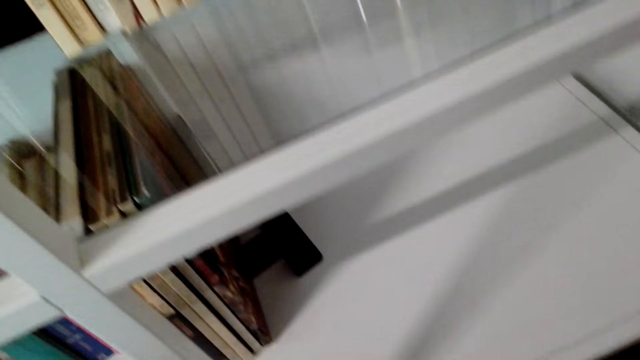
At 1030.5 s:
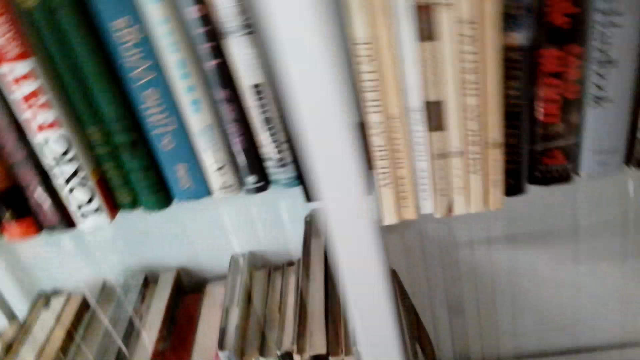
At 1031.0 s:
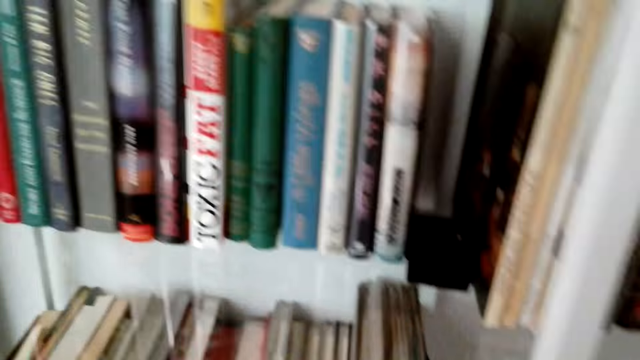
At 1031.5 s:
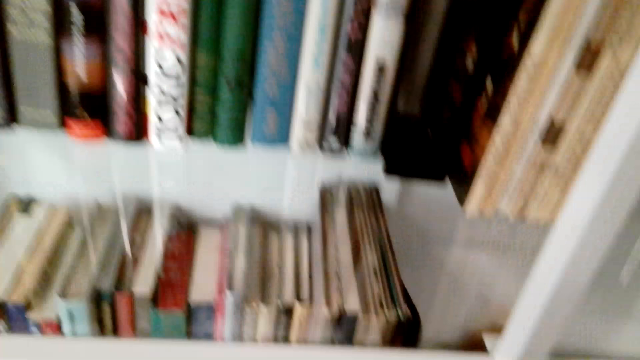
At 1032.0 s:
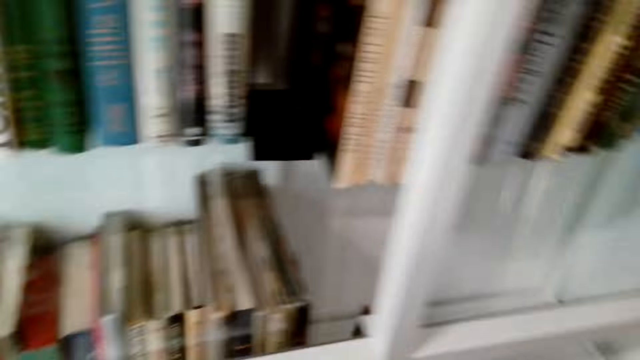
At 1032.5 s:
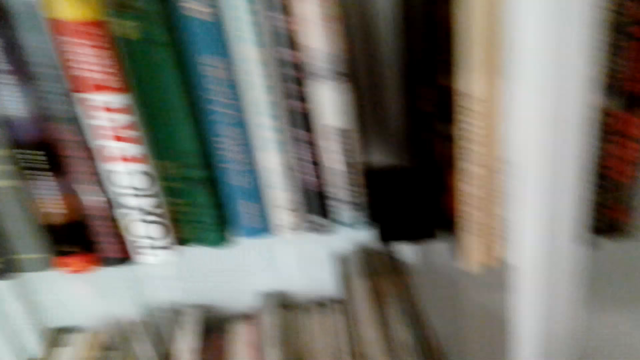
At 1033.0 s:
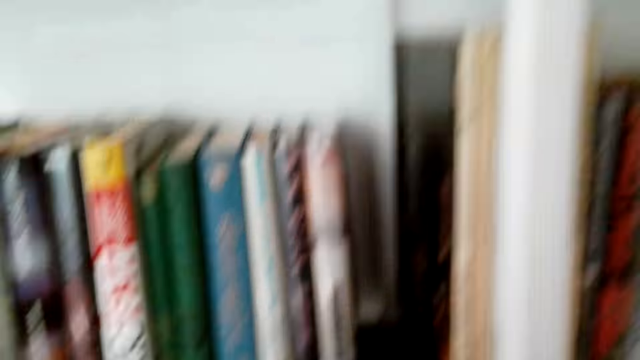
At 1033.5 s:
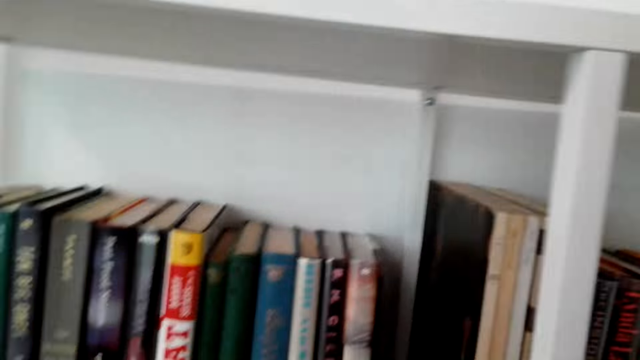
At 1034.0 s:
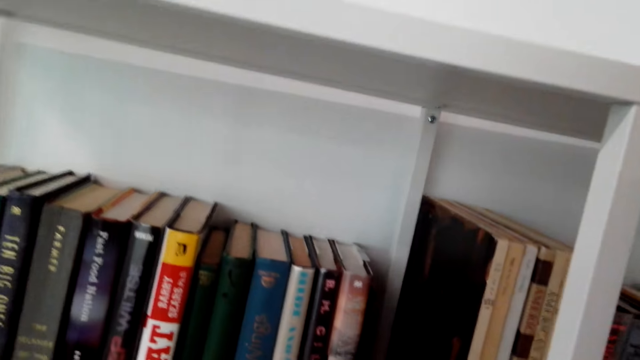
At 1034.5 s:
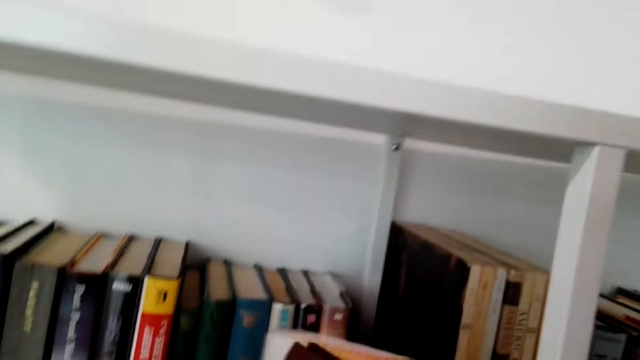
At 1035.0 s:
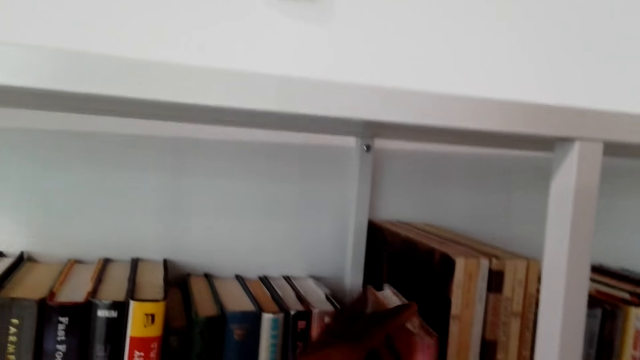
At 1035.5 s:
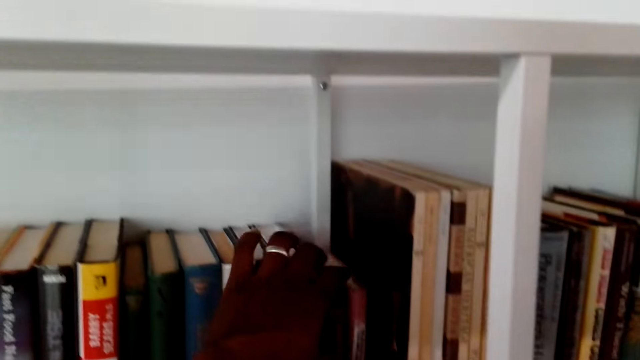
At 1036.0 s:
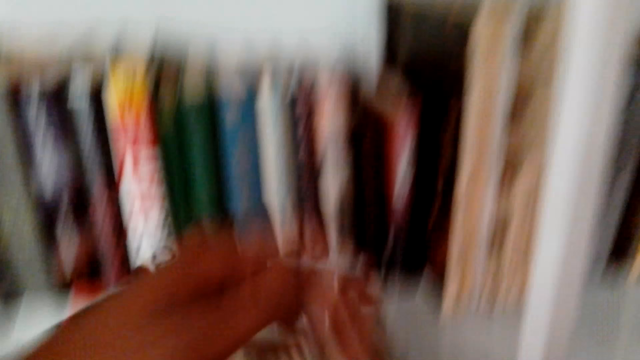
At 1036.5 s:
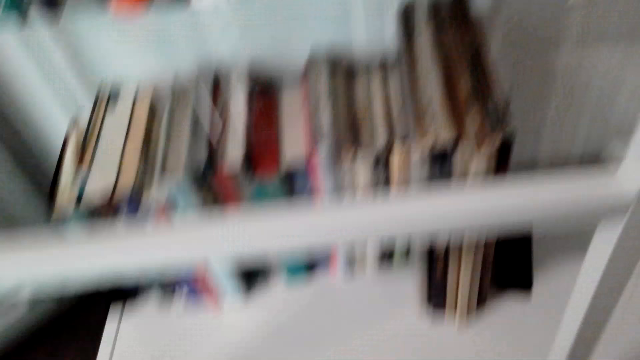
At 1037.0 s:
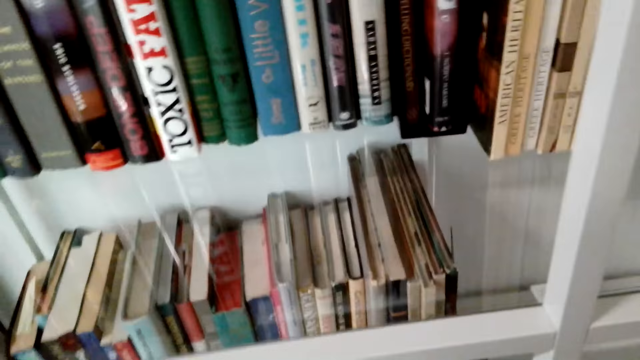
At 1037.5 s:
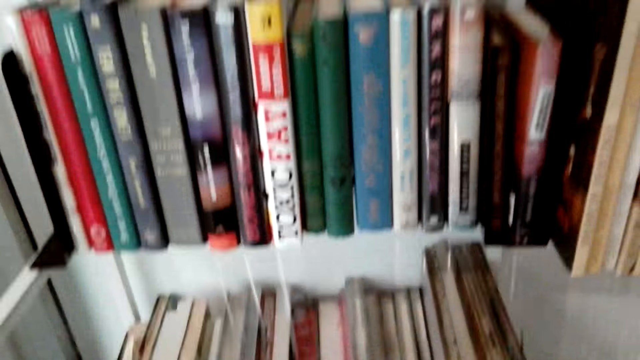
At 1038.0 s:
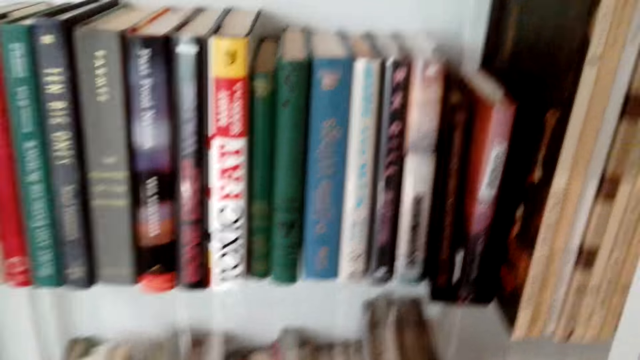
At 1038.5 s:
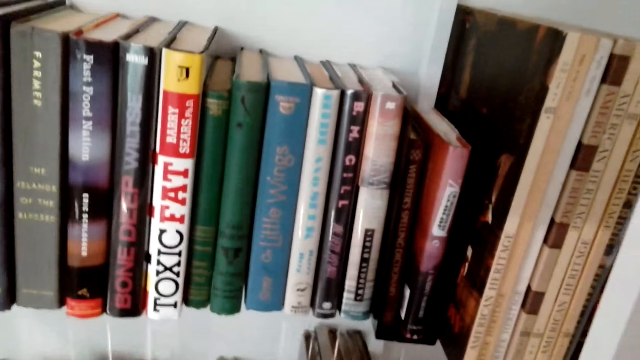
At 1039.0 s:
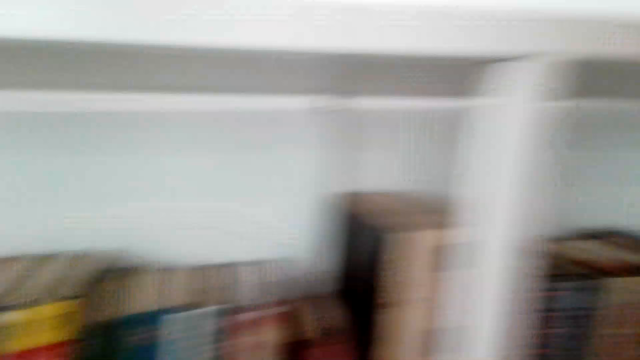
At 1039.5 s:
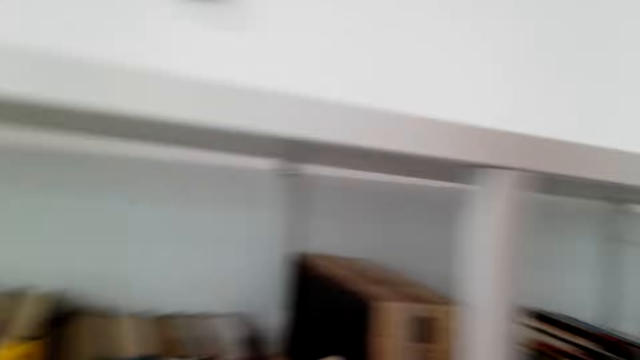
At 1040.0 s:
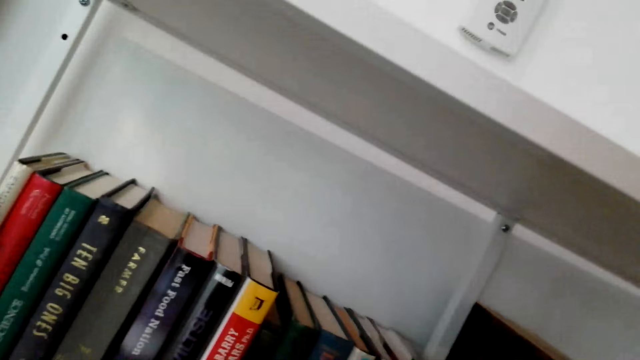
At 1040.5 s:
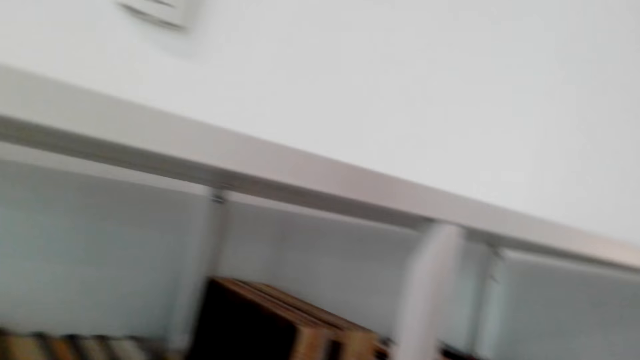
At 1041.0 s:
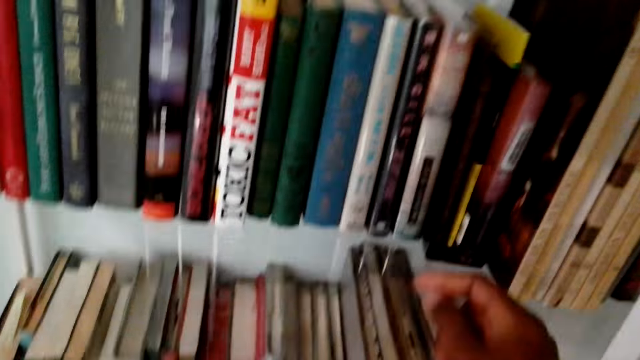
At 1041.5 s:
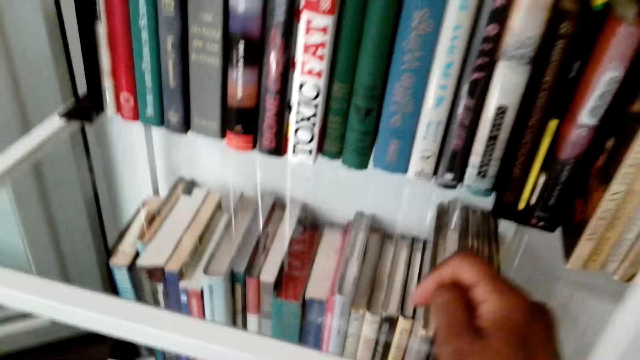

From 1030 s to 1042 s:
The camera wearer puts a book on the shelf. They look around.

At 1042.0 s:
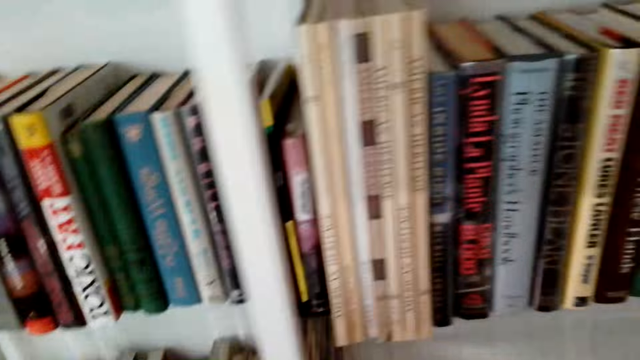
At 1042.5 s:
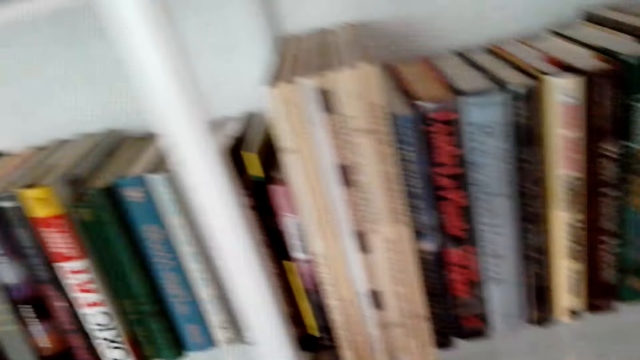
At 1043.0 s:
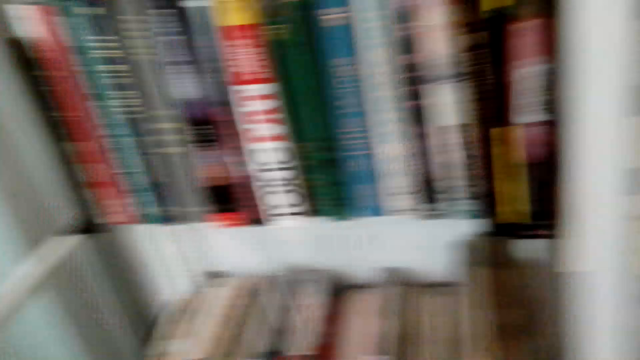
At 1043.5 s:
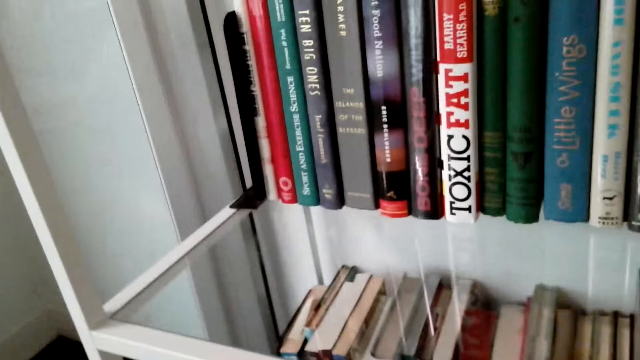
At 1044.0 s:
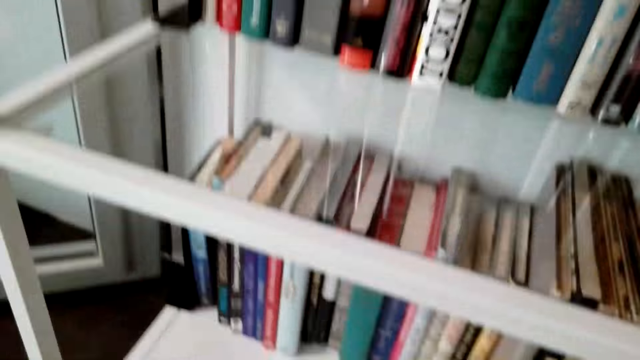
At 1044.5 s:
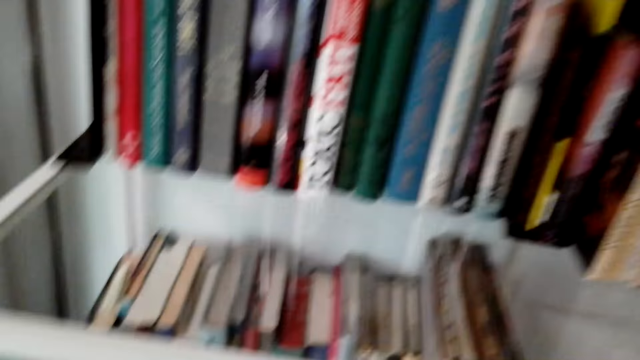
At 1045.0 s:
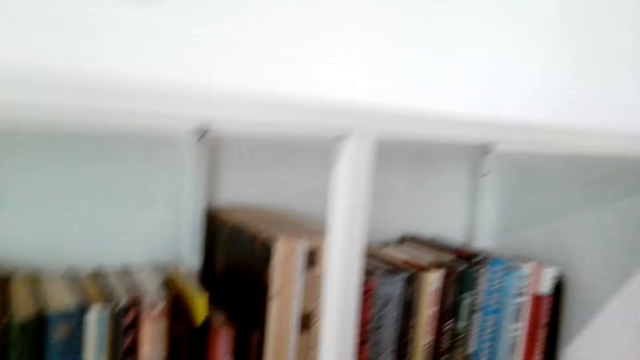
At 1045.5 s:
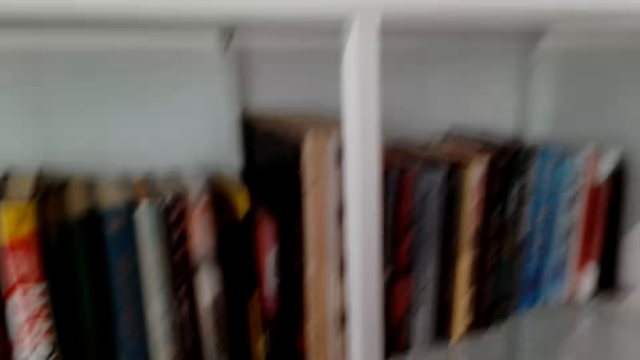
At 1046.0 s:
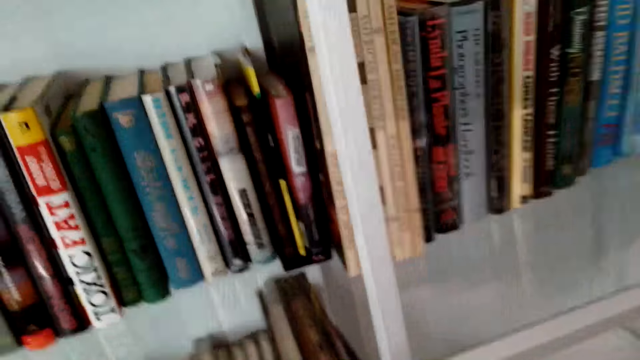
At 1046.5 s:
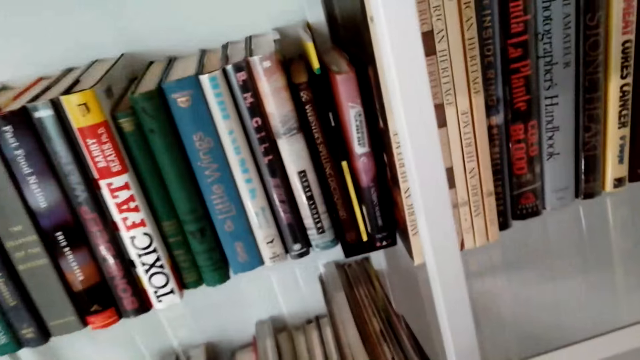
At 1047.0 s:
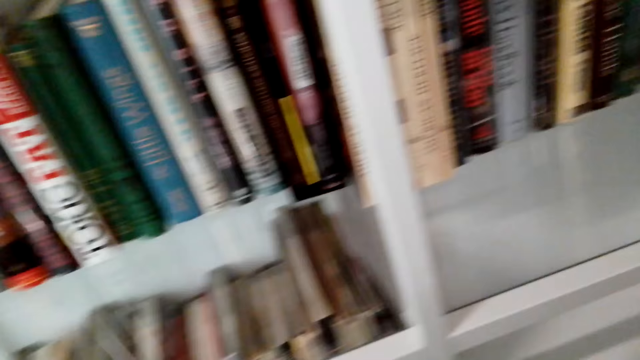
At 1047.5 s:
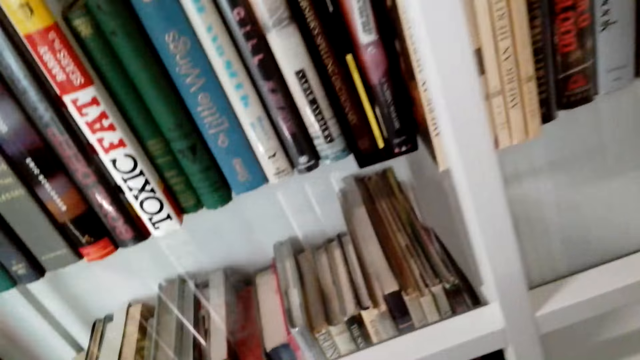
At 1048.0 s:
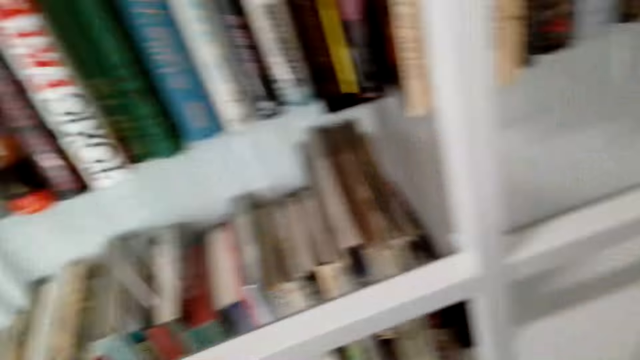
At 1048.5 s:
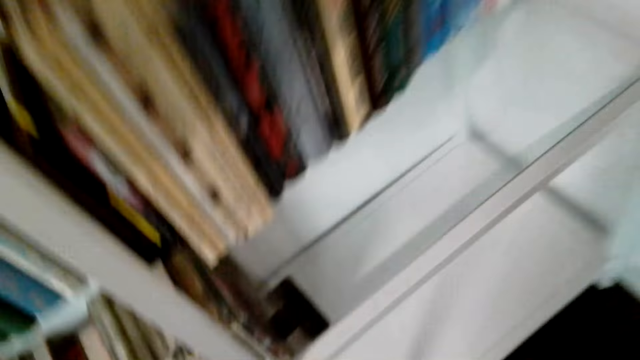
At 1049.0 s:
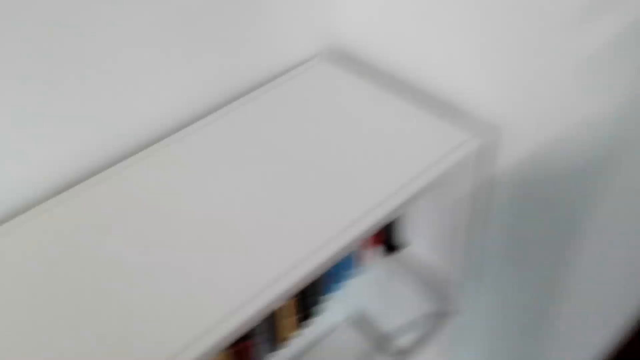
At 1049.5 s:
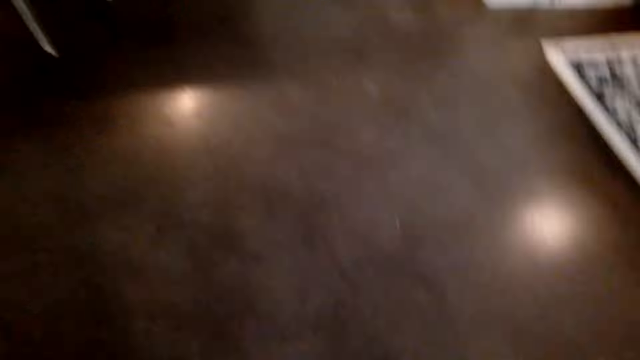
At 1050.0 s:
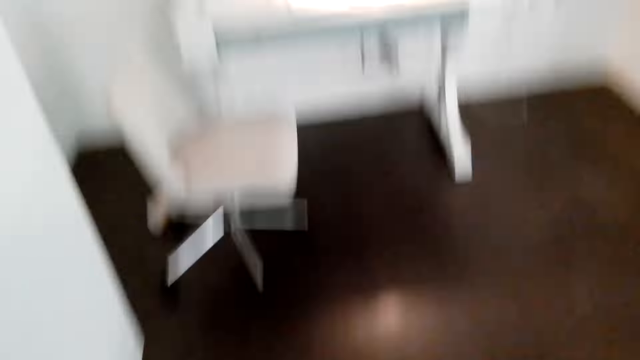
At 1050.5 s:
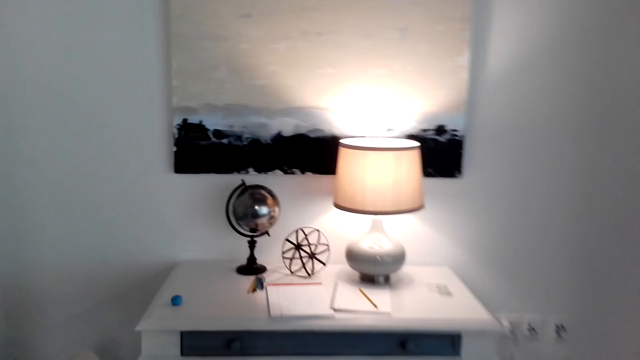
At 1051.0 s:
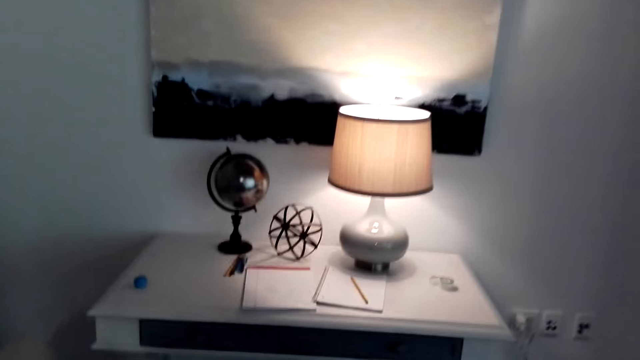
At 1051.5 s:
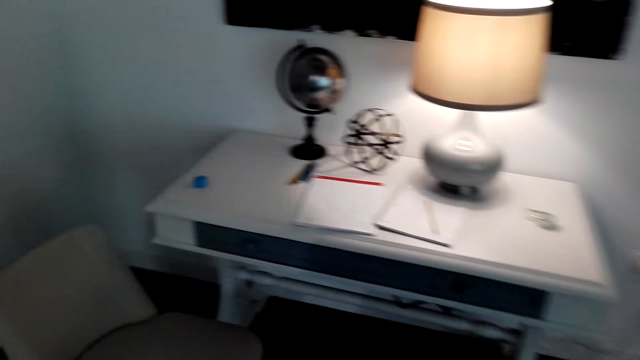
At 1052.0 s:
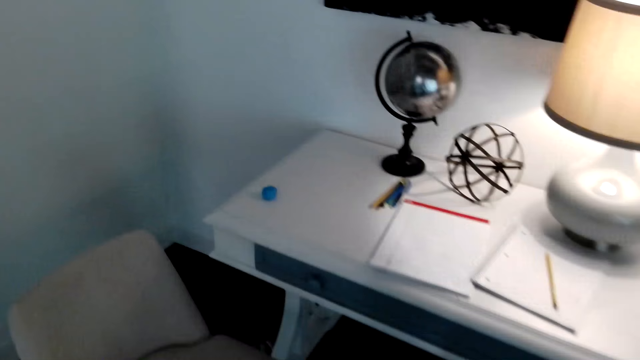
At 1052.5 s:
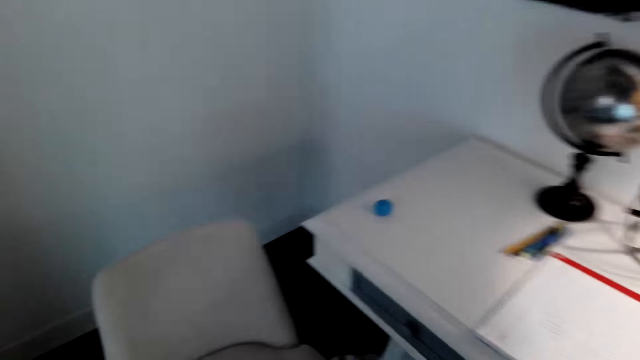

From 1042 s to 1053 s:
The camera wearer stands up. They walk towards the table.
